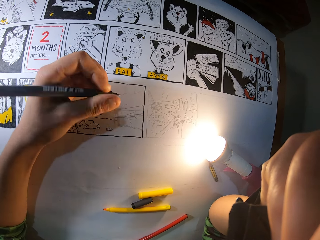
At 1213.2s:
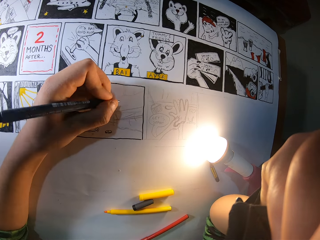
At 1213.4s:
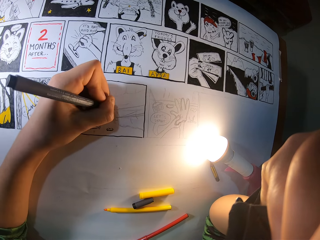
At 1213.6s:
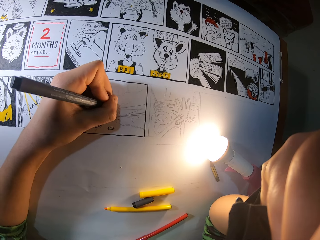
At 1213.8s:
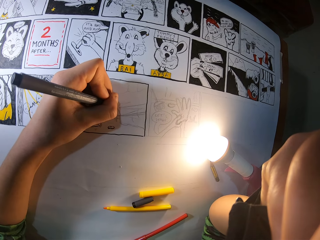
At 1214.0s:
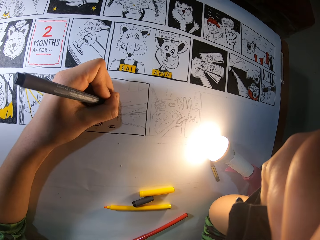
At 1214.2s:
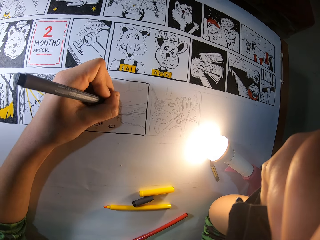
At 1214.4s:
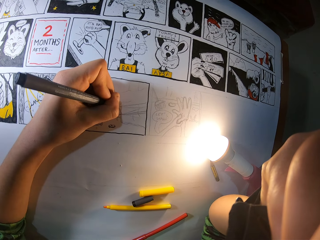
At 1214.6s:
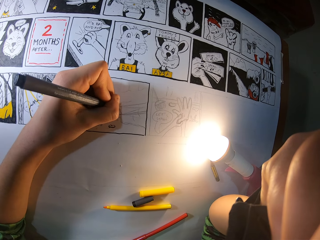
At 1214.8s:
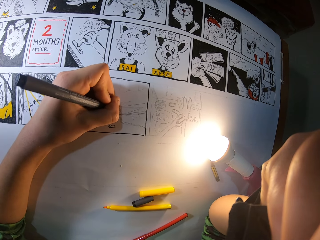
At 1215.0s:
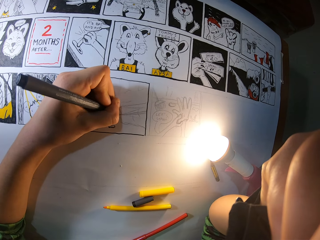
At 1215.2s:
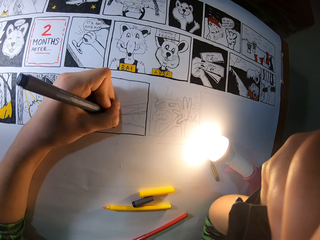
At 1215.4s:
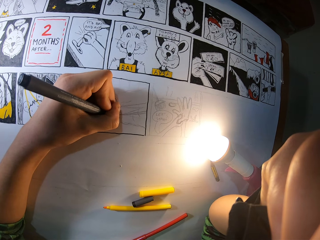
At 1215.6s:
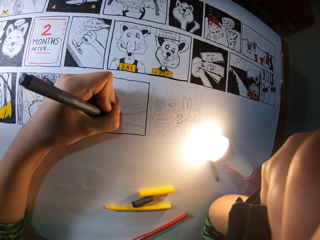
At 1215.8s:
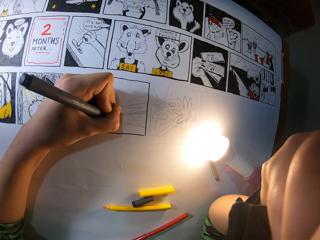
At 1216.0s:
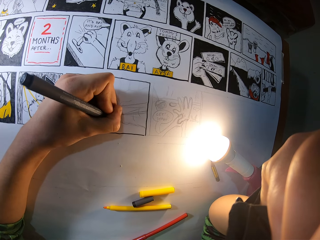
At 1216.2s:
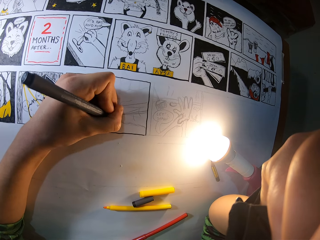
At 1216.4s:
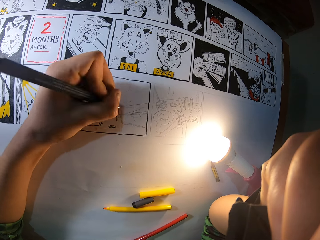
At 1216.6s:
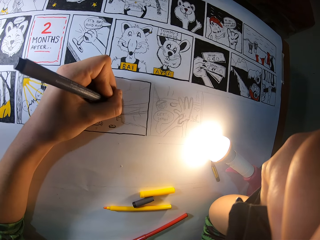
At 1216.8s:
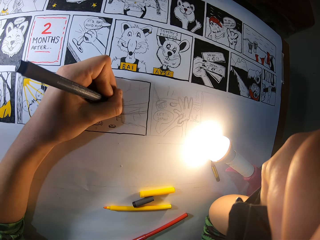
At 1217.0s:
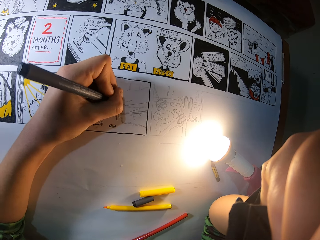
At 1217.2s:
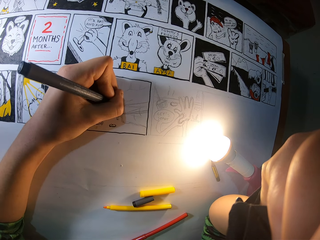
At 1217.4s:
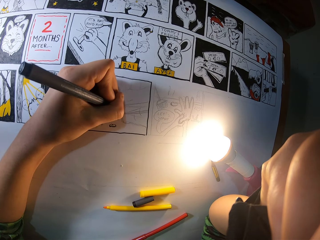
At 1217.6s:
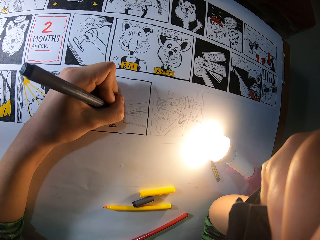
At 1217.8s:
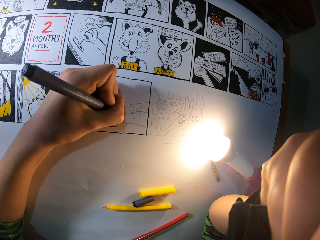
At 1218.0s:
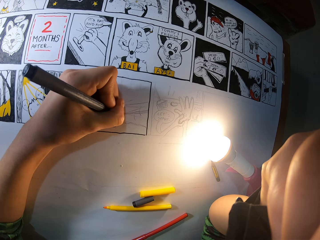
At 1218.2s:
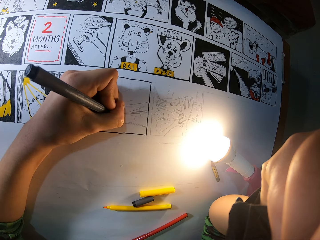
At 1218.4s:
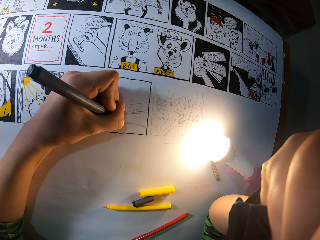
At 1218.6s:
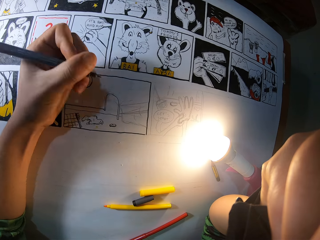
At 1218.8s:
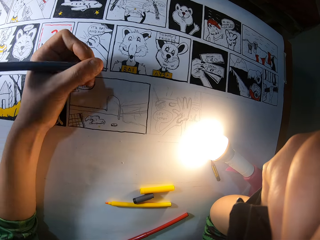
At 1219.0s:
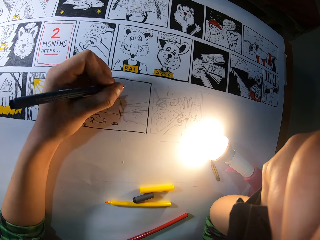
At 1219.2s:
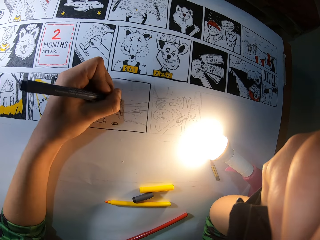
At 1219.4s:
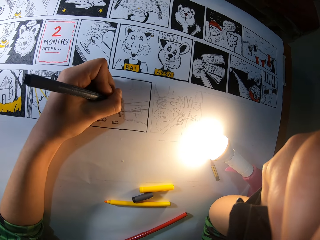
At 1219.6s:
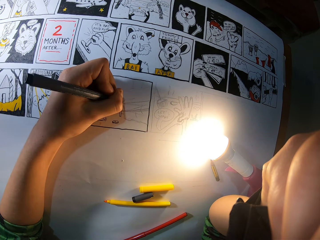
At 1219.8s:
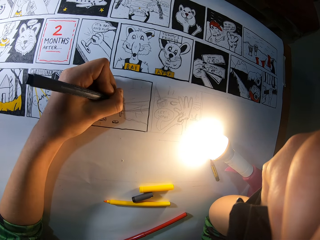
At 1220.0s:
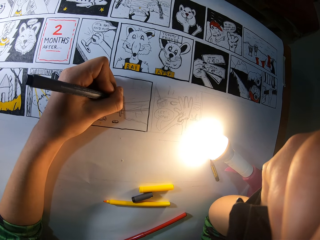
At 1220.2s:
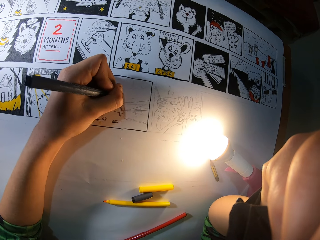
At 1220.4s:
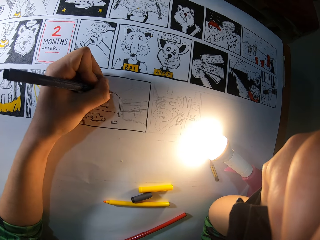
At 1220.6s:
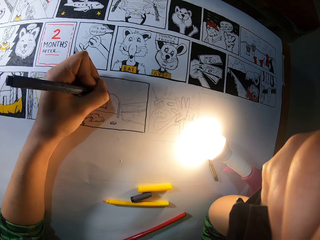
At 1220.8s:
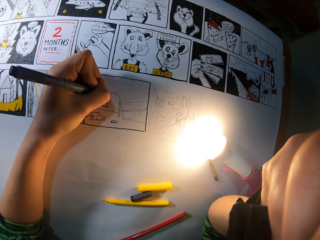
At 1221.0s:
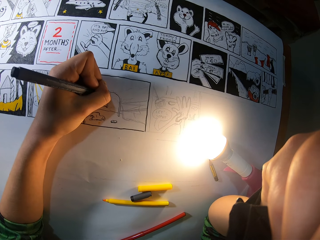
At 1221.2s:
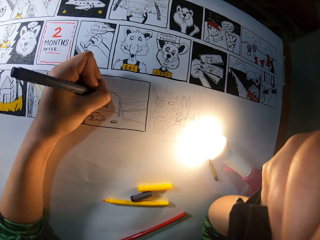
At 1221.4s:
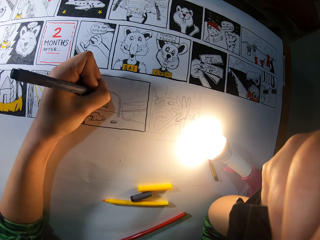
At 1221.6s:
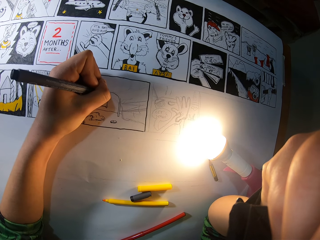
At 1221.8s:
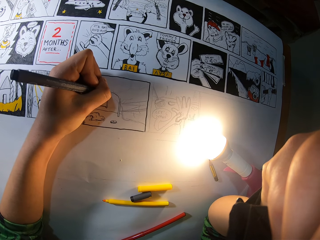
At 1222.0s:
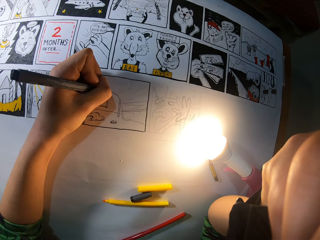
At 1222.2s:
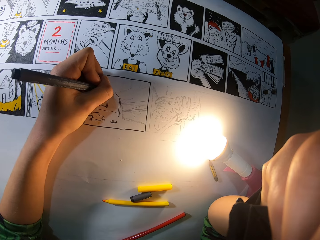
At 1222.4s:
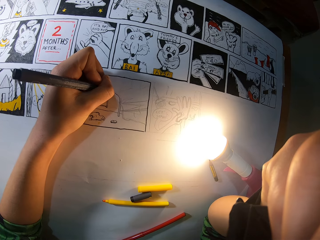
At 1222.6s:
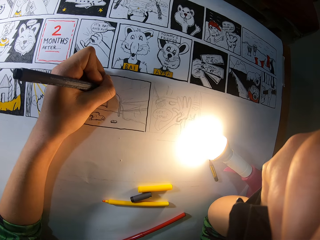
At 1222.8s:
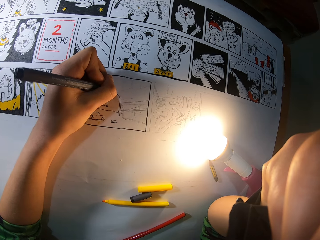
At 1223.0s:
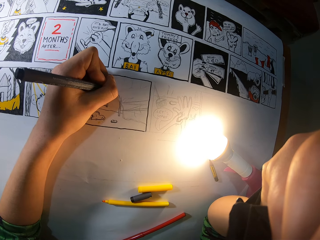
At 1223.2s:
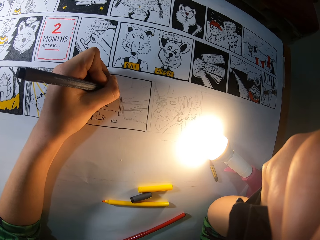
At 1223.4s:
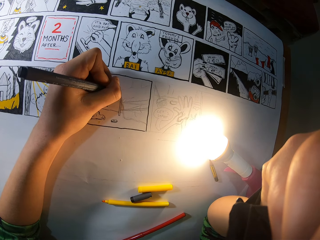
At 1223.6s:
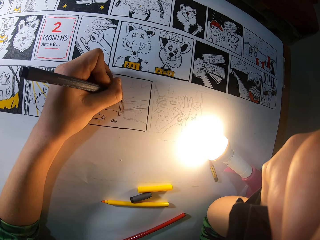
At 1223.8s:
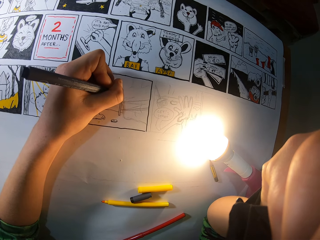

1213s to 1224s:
The camera wearer draws on the sketch with a drawing pen. They draw on the sketch with the drawing pen again.

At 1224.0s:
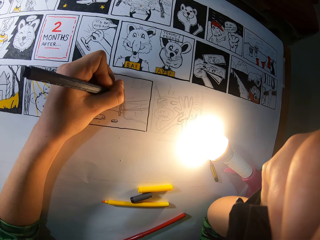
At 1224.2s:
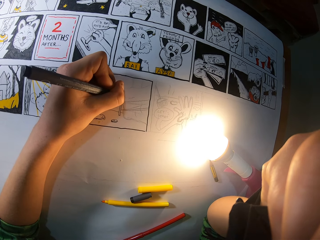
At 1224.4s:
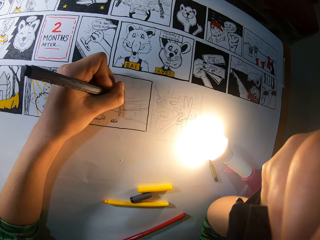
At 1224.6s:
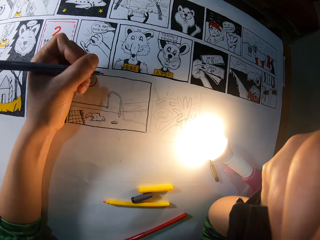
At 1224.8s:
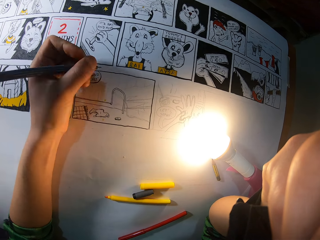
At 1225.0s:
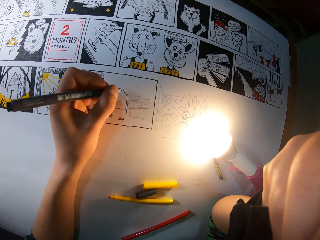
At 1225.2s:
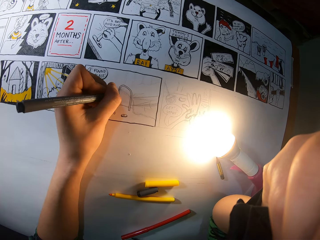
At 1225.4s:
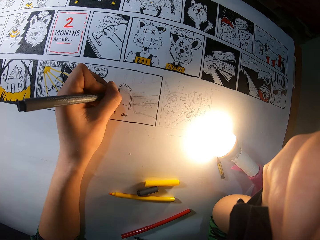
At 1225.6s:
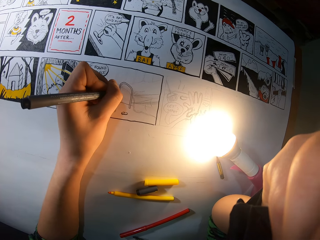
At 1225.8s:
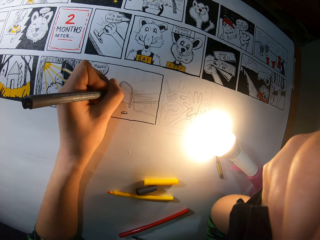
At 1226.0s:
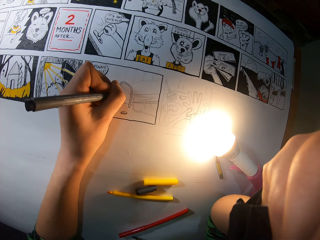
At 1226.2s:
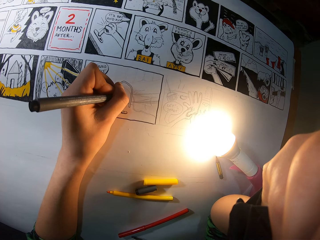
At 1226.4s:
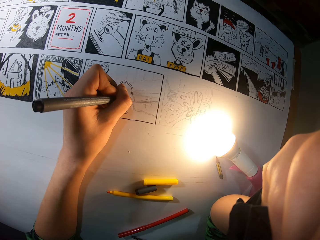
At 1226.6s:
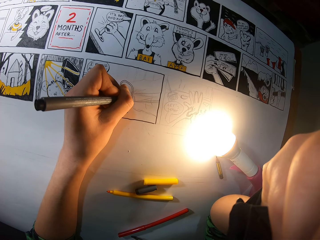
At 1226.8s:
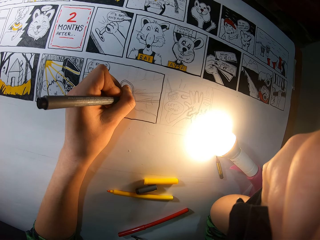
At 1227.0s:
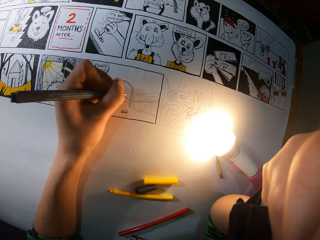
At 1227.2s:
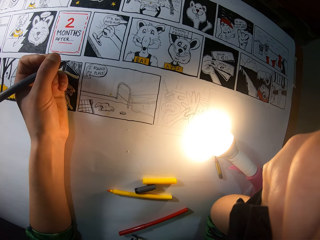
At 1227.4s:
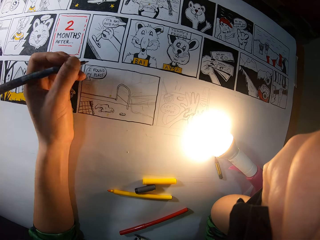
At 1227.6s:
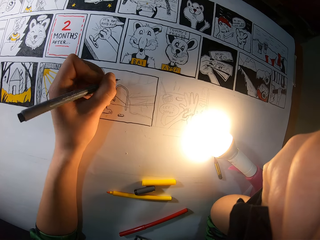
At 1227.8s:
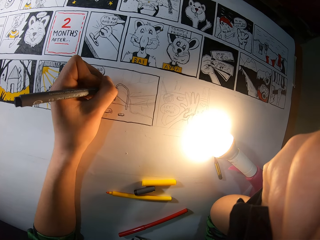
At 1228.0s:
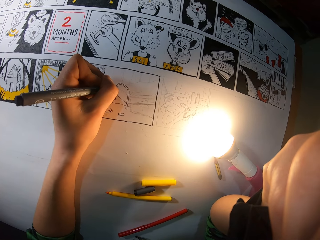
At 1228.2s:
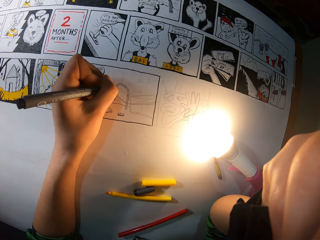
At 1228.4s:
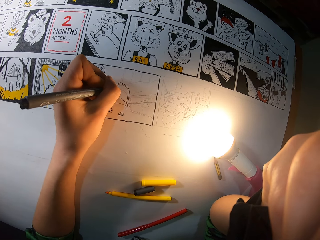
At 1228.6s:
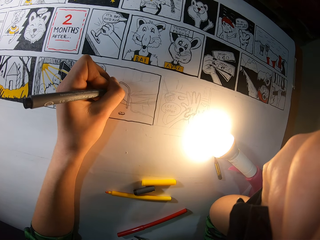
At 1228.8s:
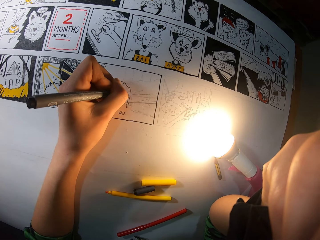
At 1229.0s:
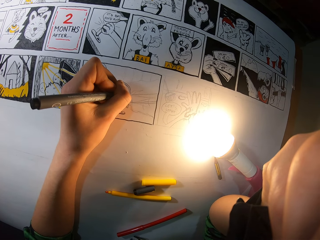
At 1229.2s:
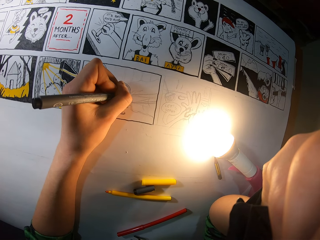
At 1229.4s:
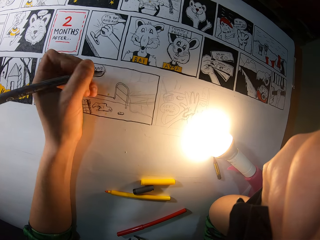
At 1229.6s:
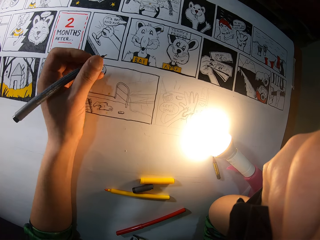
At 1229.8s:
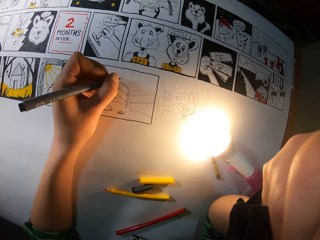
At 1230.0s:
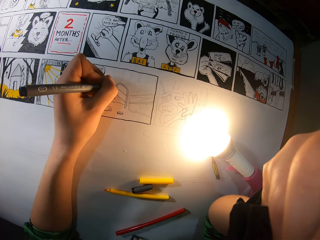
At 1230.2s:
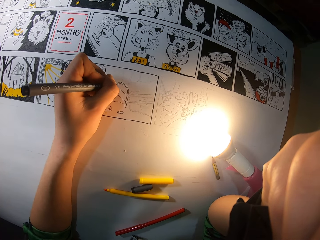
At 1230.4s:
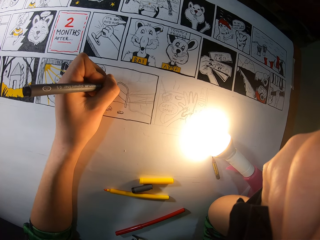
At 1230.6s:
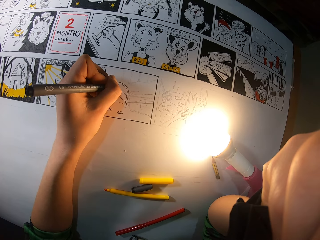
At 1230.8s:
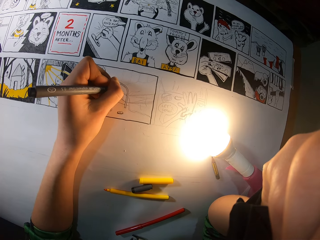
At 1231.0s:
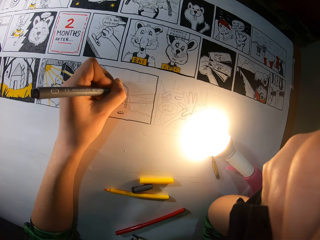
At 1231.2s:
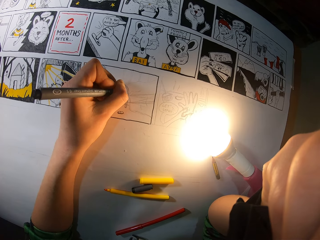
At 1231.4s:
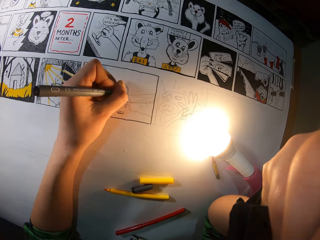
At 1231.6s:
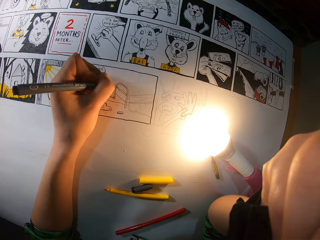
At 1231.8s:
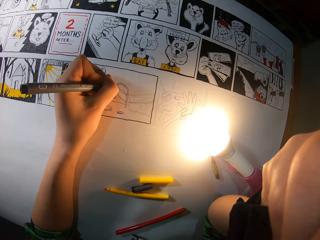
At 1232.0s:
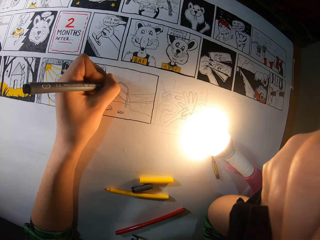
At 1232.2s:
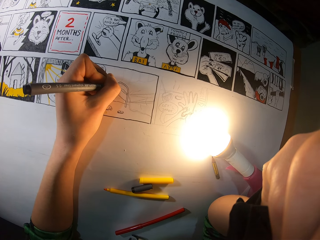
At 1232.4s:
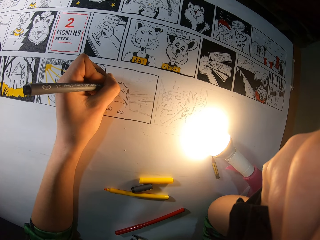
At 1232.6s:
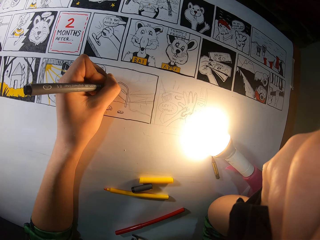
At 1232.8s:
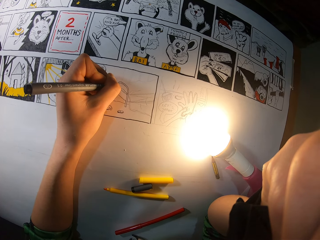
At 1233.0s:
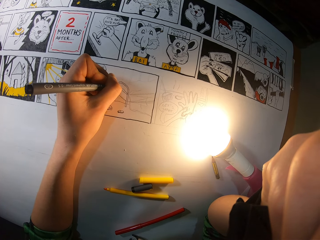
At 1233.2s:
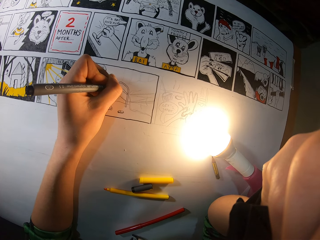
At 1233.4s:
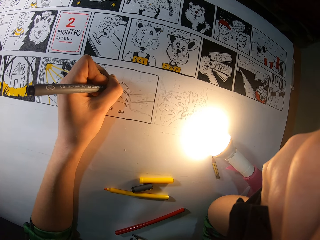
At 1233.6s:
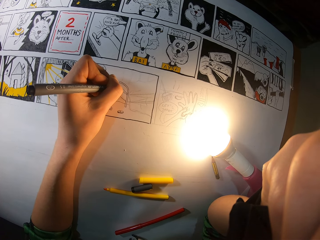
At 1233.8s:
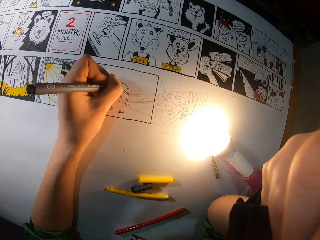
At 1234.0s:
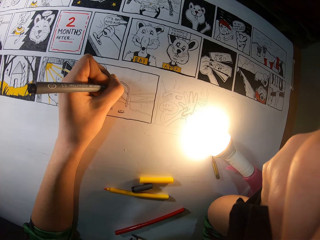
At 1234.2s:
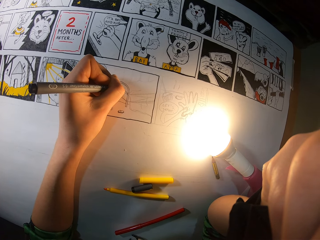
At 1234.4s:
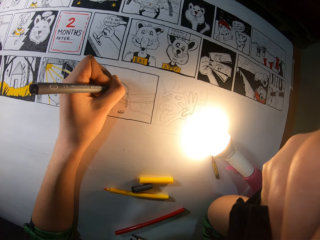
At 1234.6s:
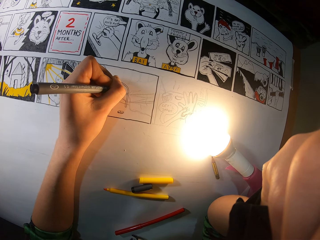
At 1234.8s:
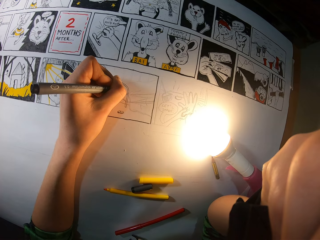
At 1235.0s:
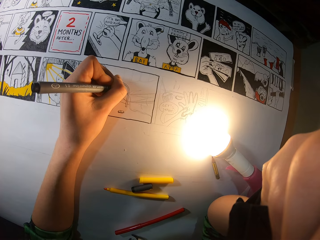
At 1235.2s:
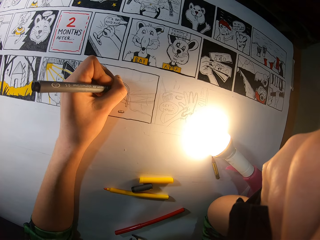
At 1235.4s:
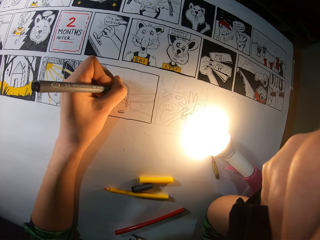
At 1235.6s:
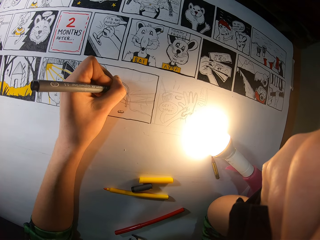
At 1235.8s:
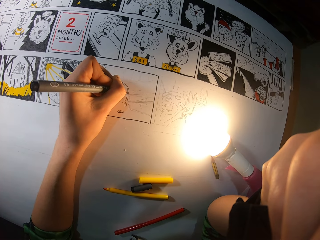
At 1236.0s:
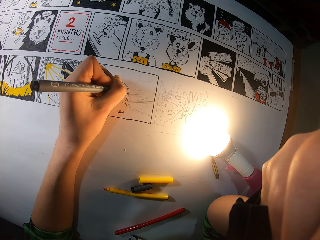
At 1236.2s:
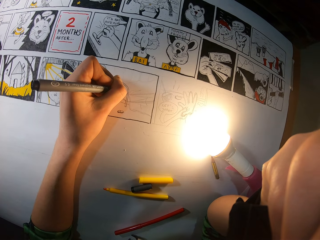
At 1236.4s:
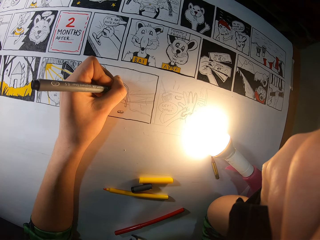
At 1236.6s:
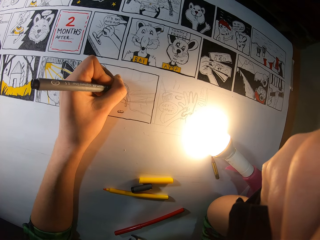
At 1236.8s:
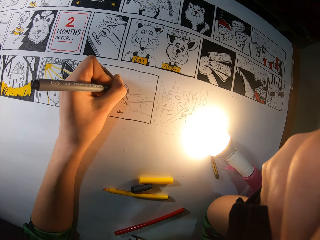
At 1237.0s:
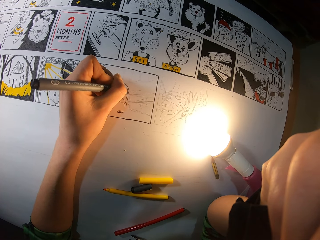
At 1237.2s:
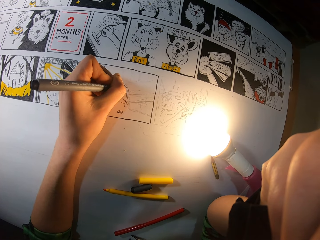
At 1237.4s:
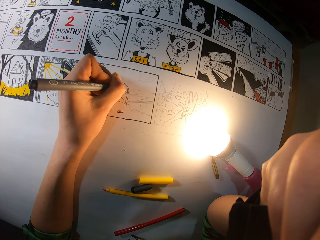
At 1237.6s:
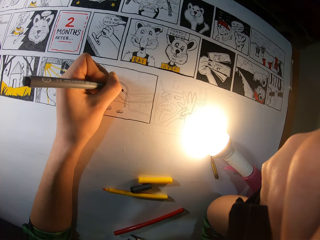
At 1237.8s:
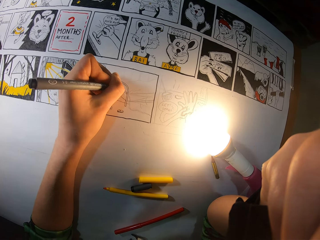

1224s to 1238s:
The camera wearer lifts up the drawing pen. They draw on the sketch with the drawing pen. They lift up the drawing pen. They draw on the sketch with the drawing pen. They draw on the sketch with the drawing pen again.
